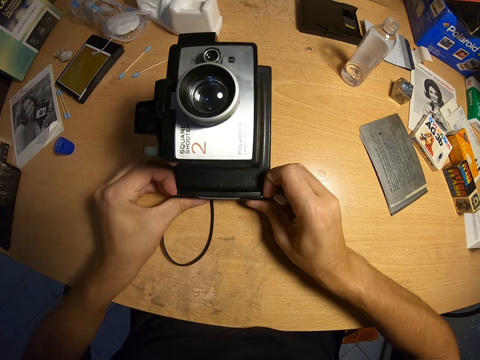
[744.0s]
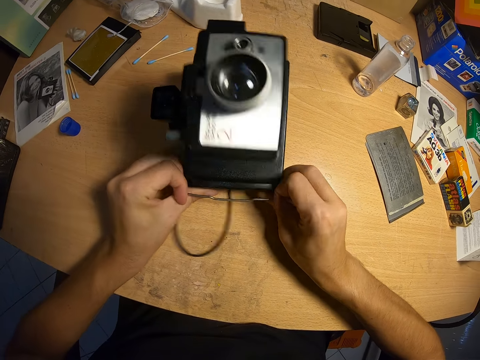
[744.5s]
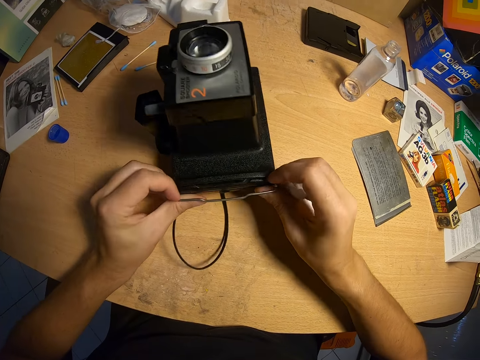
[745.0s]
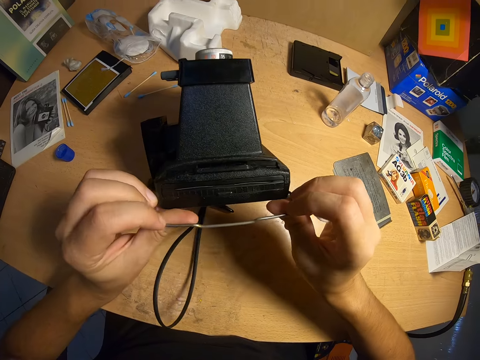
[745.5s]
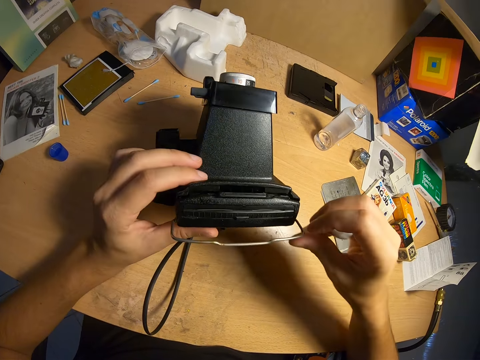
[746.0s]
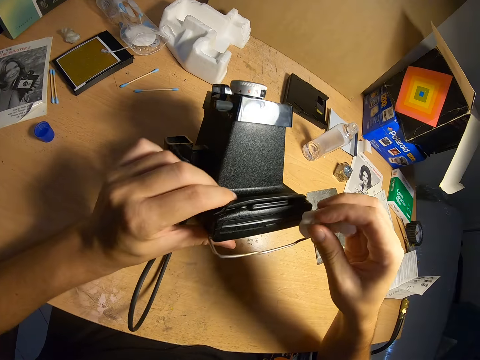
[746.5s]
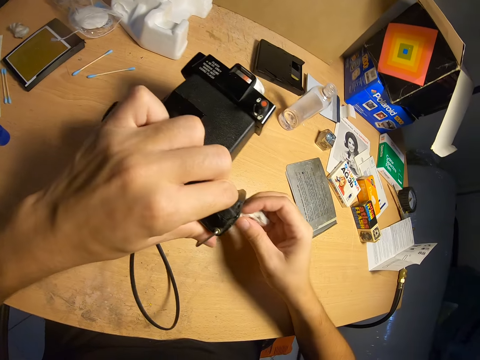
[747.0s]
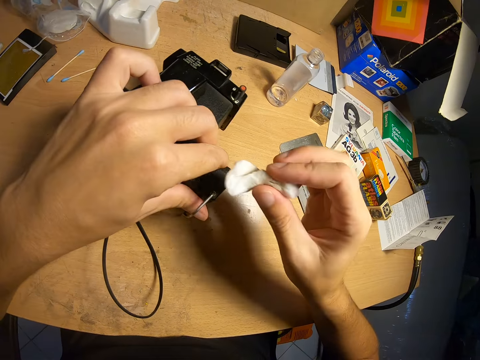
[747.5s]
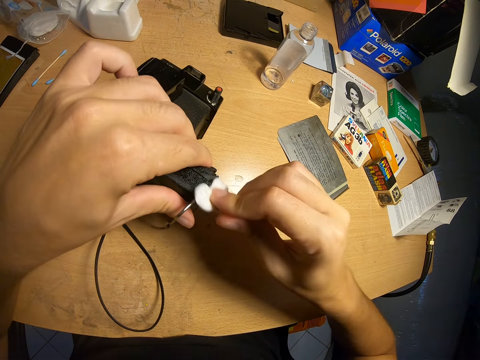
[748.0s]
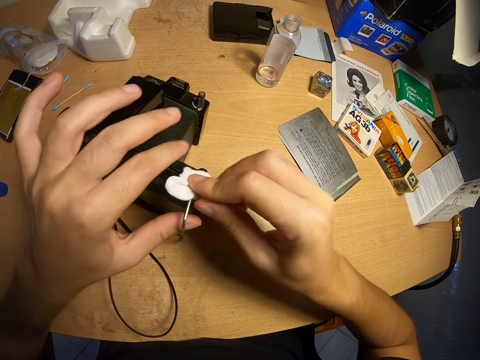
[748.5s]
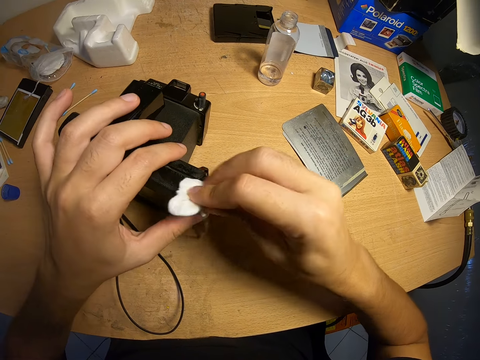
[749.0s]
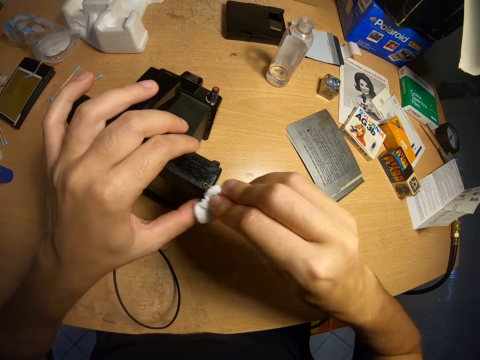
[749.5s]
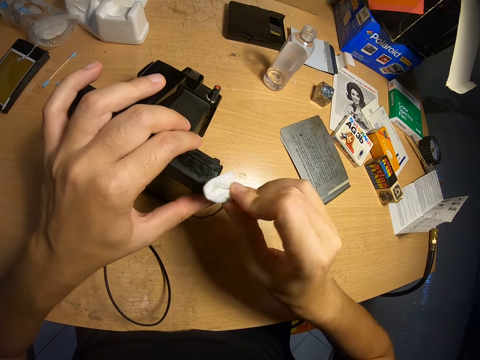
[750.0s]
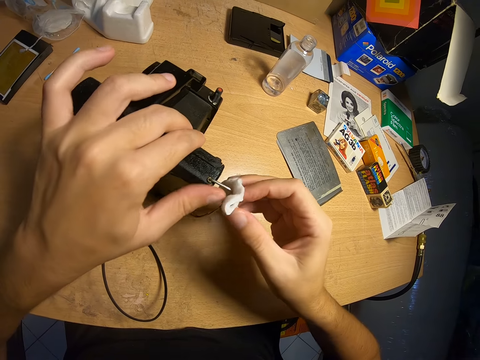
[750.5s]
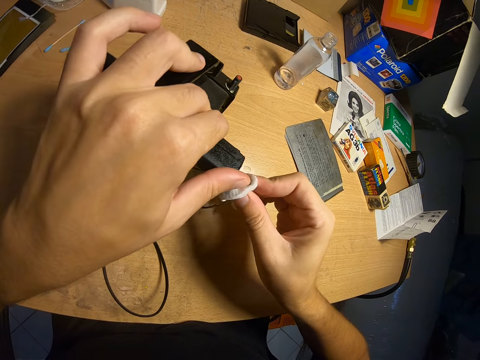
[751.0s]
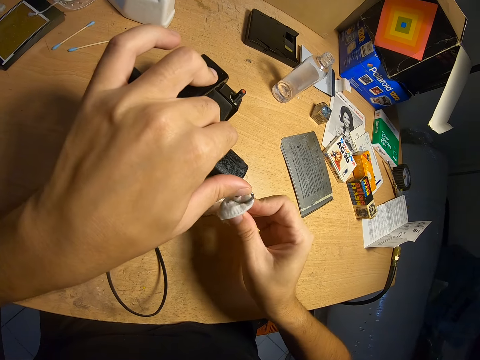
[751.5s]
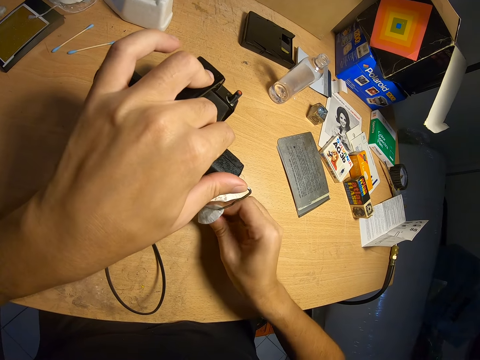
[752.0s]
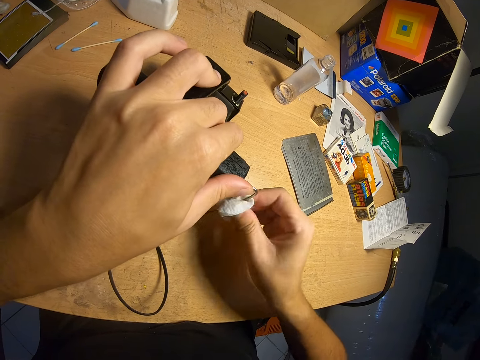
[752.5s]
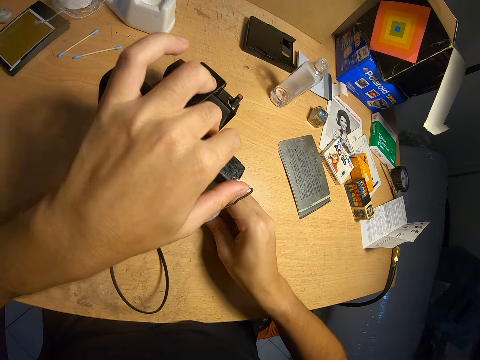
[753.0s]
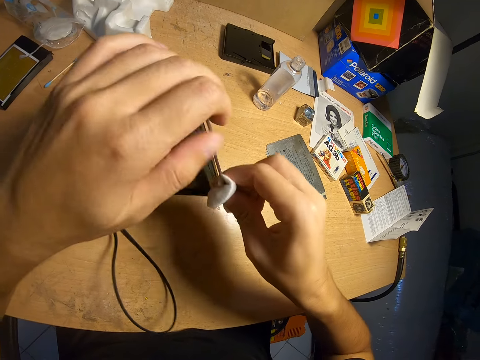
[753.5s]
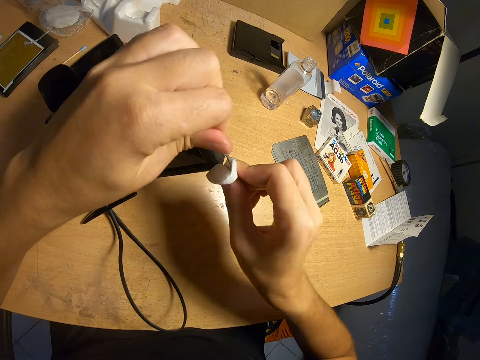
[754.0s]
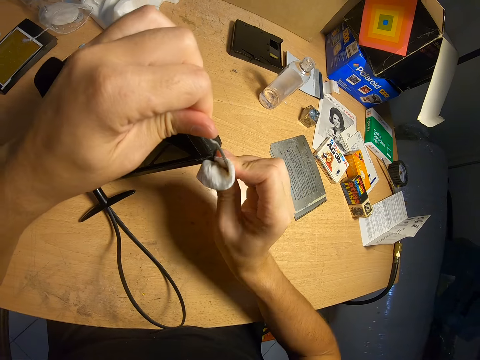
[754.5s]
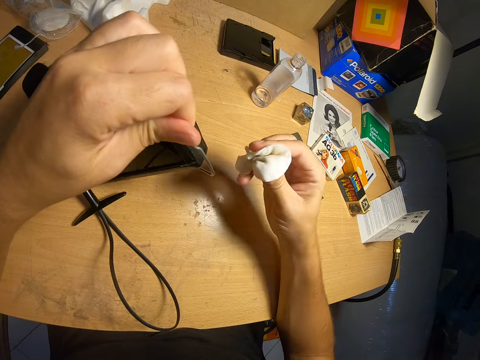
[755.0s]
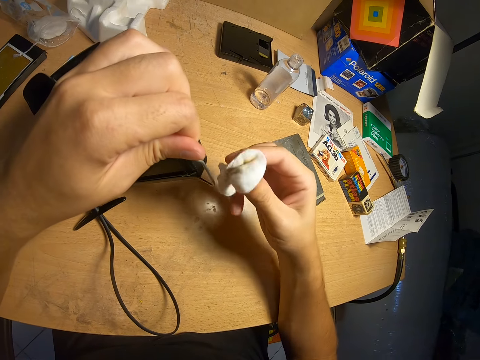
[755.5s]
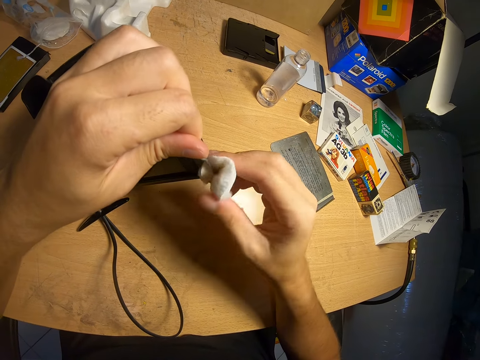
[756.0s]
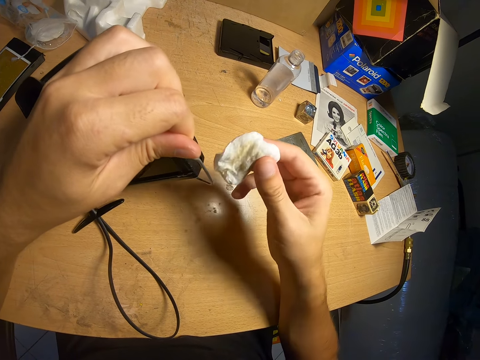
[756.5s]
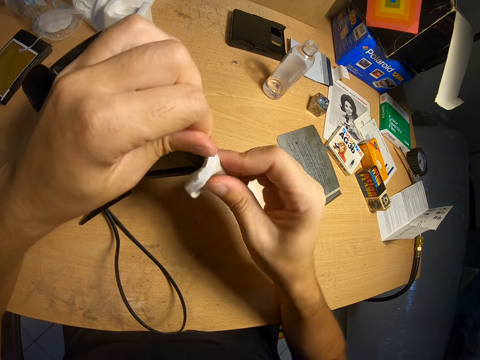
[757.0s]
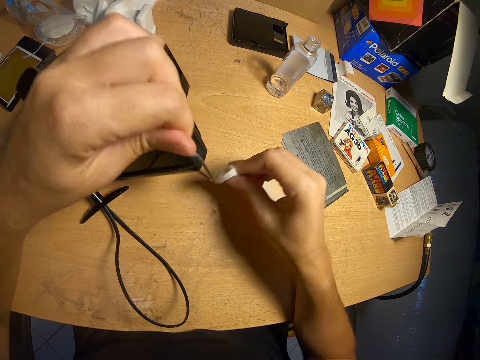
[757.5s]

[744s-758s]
The camera wearer holds a metal on the camera. They turn the camera. They clean the edge of the camera with the piece of cloth. They wipe the metal on the camera. They turn the camera.

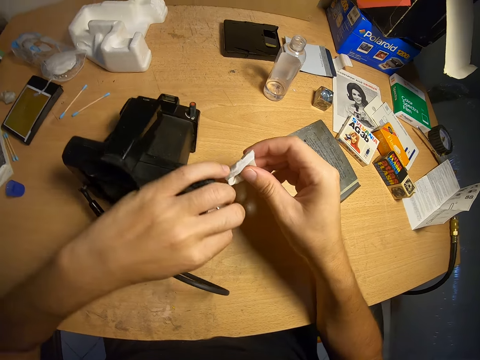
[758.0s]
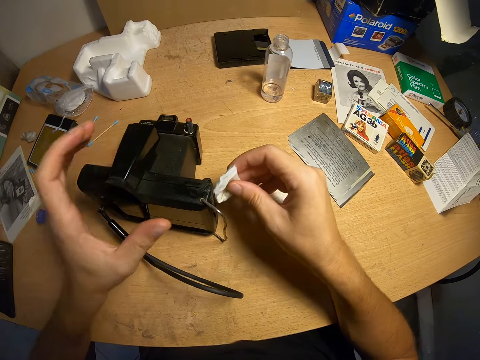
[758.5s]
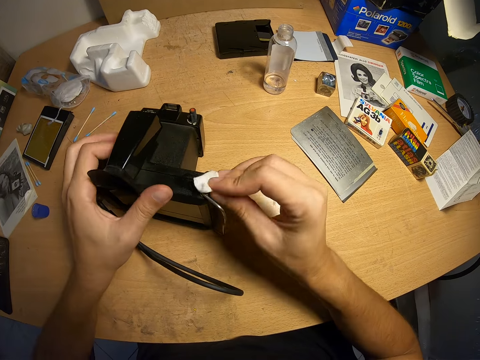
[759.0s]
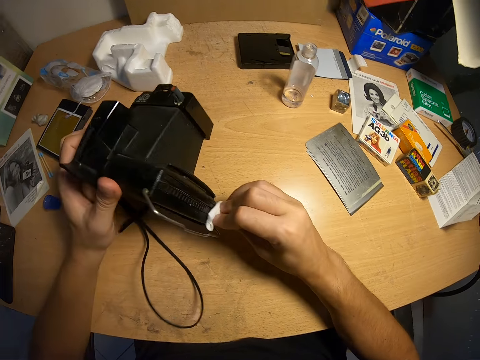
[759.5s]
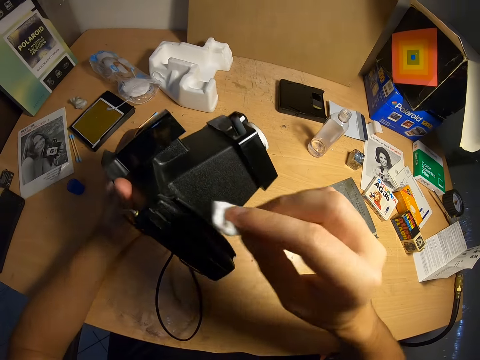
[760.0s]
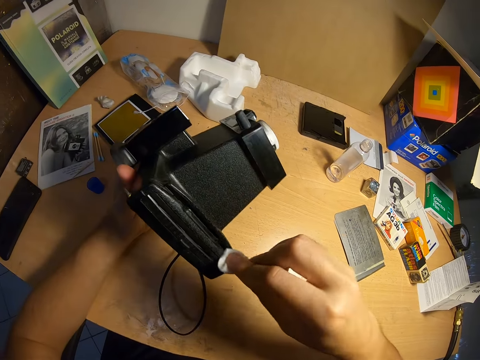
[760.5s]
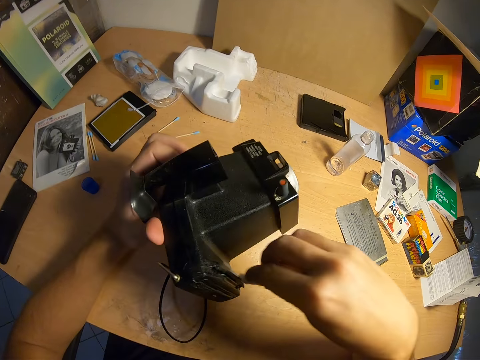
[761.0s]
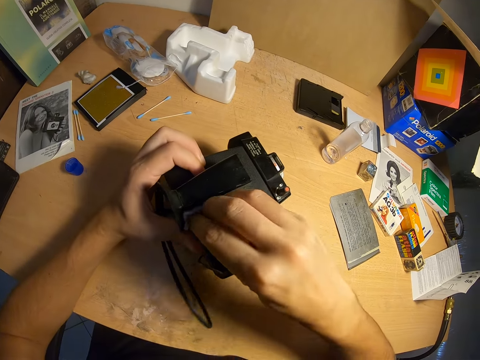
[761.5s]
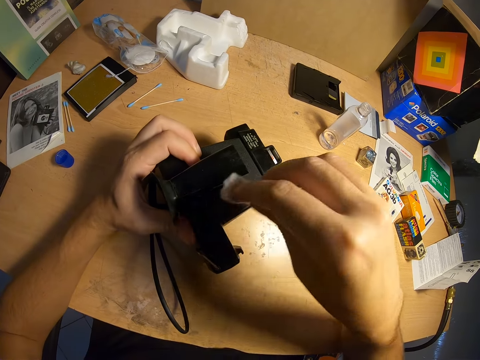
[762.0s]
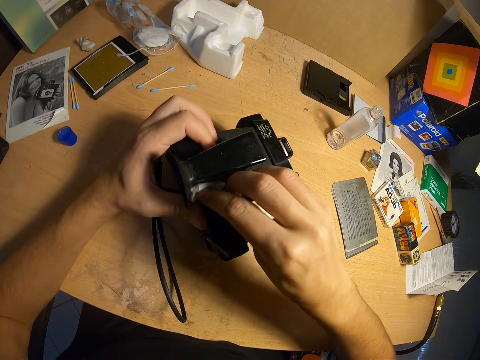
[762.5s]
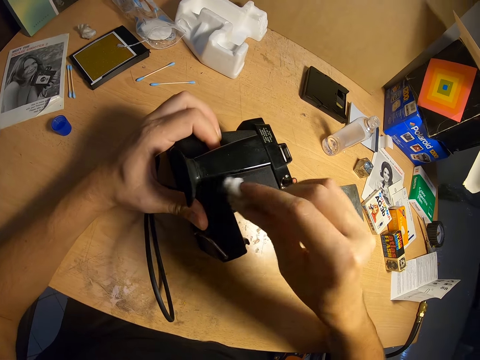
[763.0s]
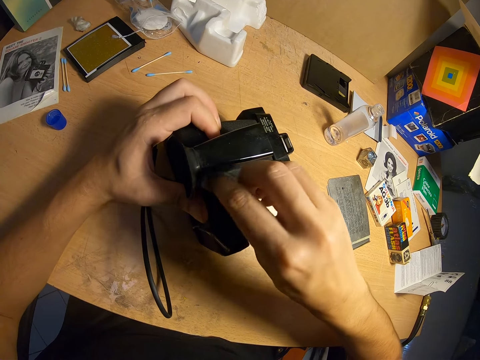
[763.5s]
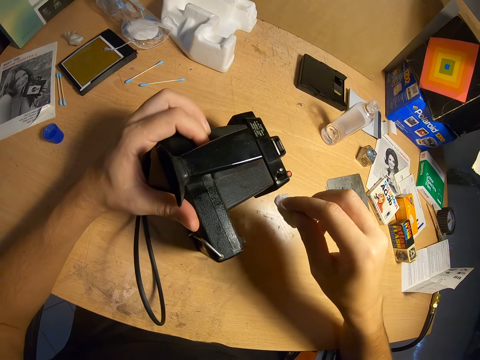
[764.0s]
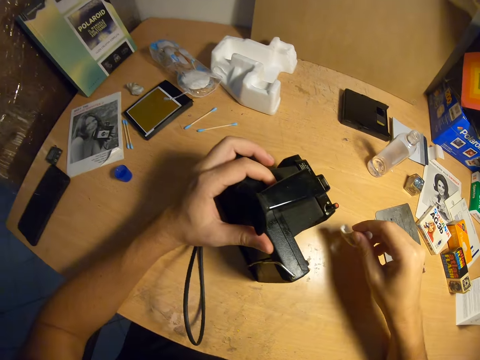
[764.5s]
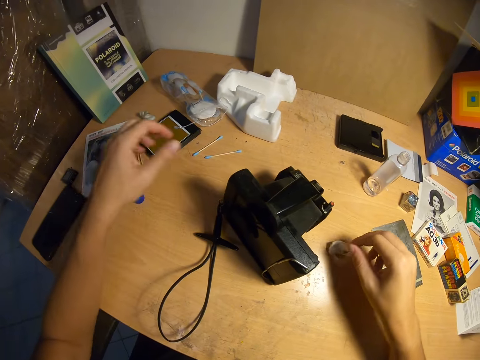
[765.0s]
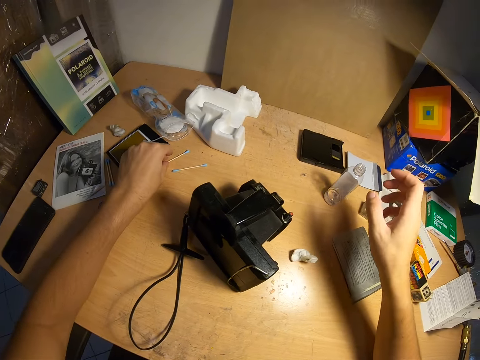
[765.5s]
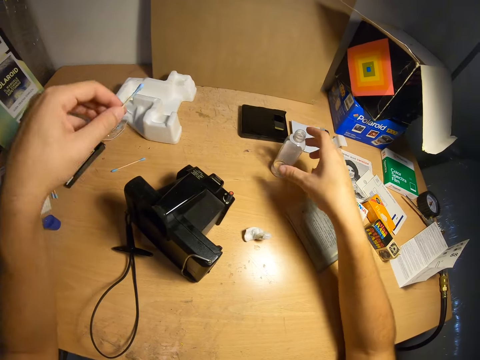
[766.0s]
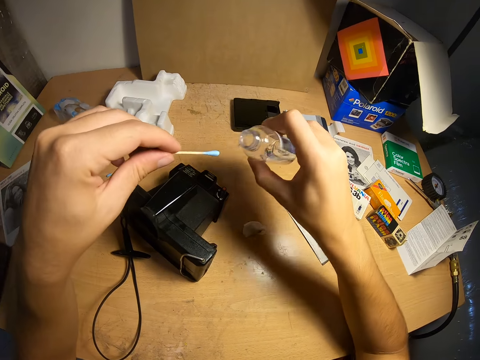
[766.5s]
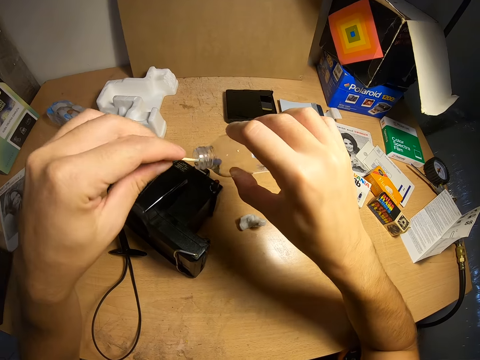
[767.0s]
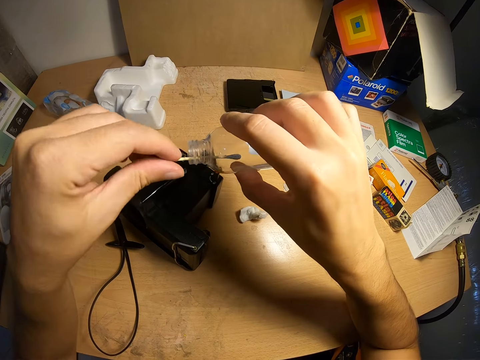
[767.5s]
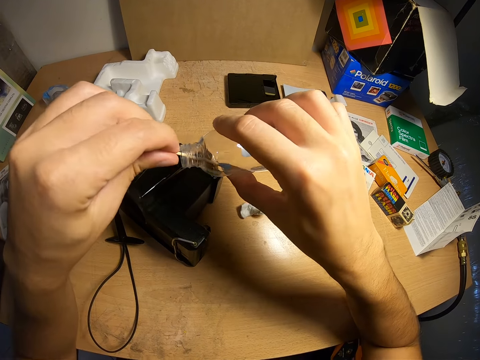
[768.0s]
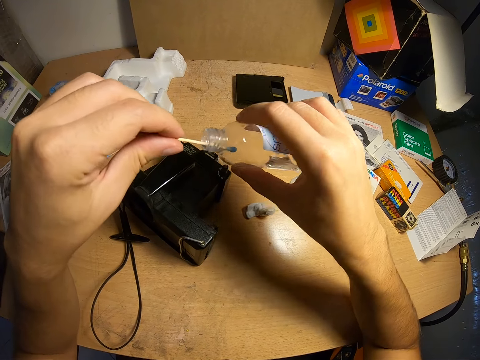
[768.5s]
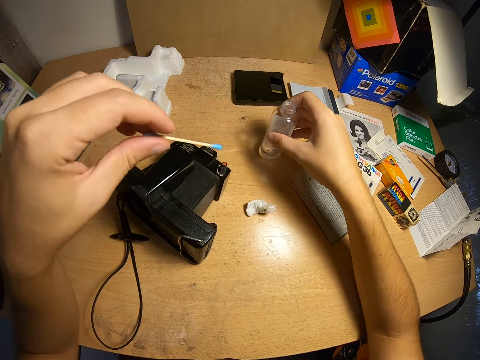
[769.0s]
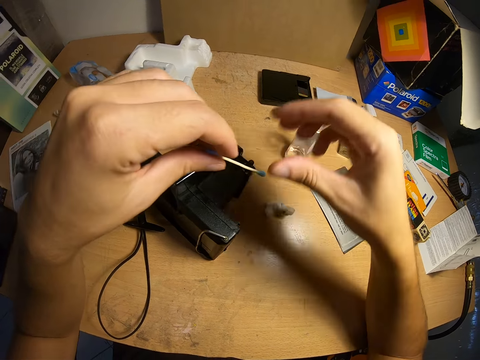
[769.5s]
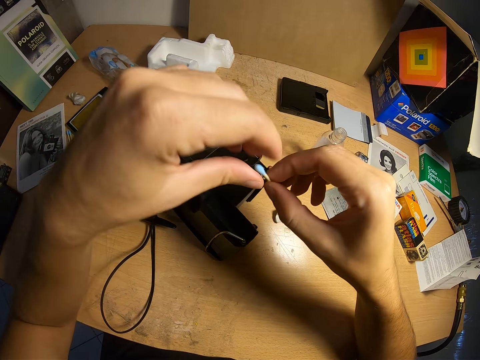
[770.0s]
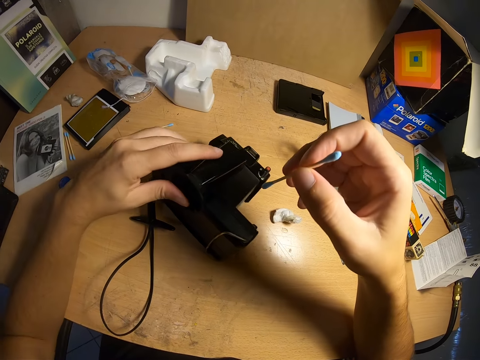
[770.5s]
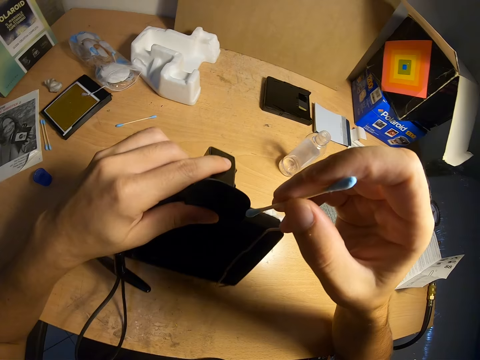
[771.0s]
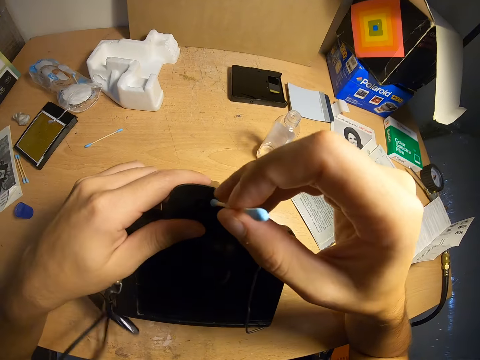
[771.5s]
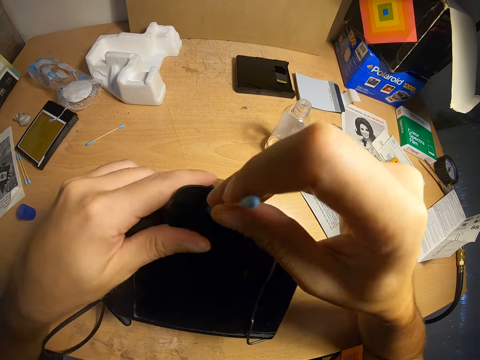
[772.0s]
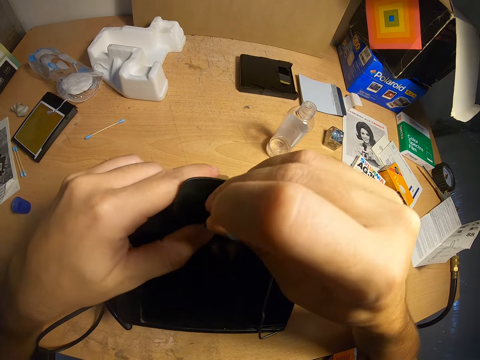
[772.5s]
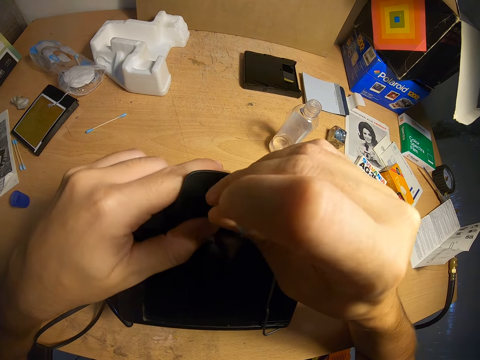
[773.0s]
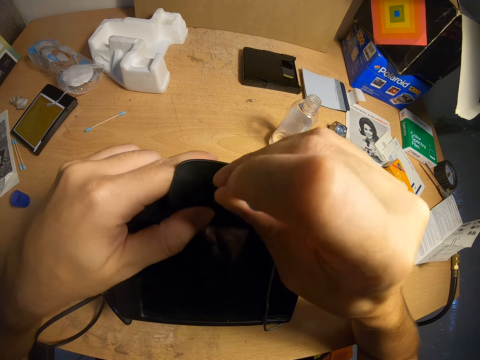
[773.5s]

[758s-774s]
The camera wearer lifts the camera. They clean the camera with the piece of cloth. They put the camera on the table. They pick up the ear pad from the table. They pick up the camera cleaner from the table. They dip the ear pad in the camera cleaner. They put the camera cleaner on the table. They hold the camera. They clean the camera with the ear pad.
